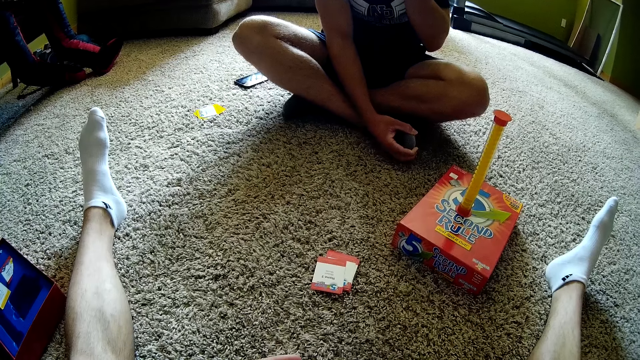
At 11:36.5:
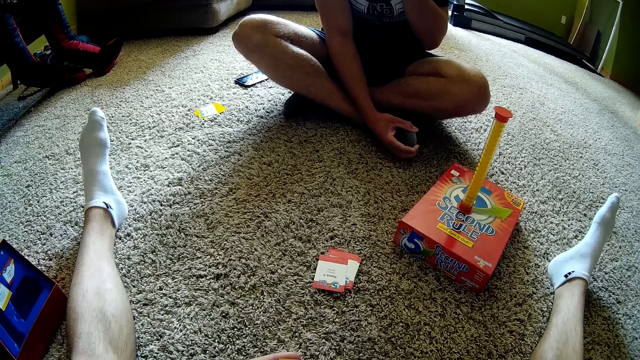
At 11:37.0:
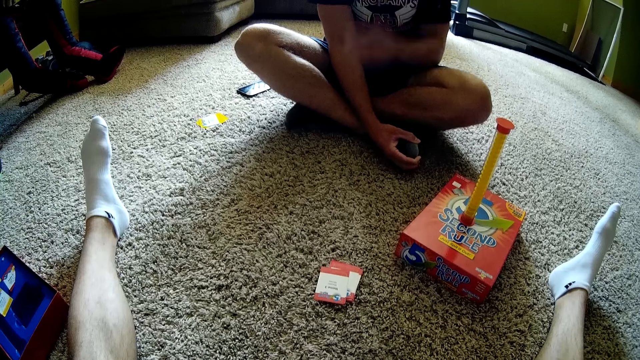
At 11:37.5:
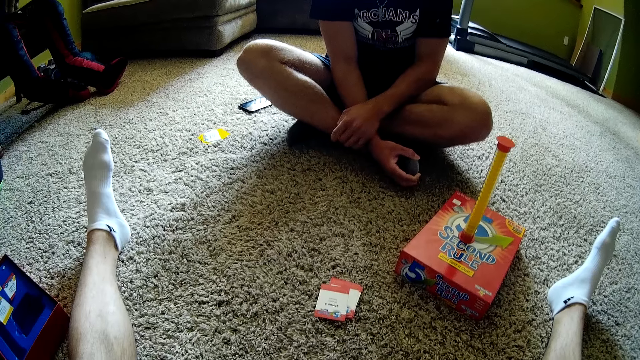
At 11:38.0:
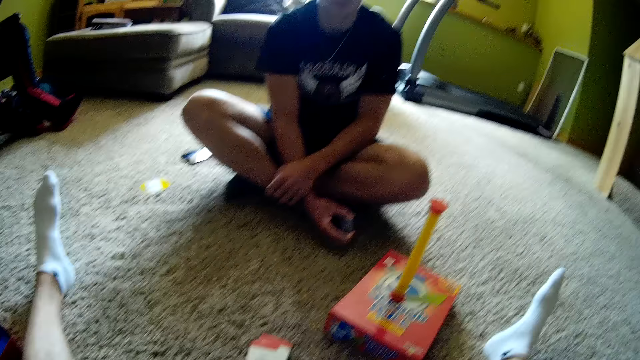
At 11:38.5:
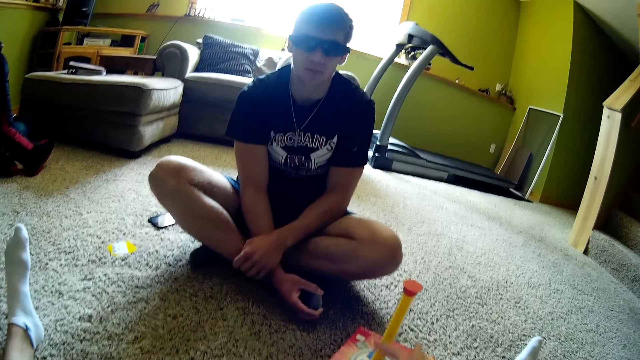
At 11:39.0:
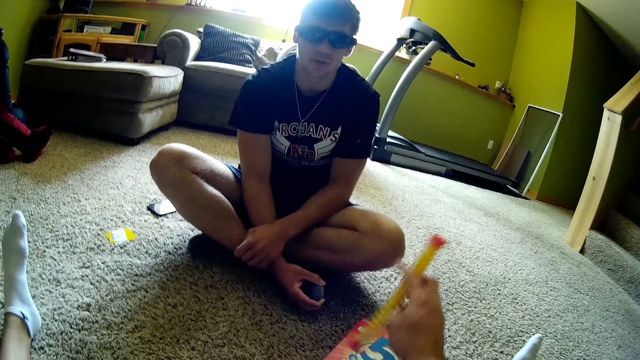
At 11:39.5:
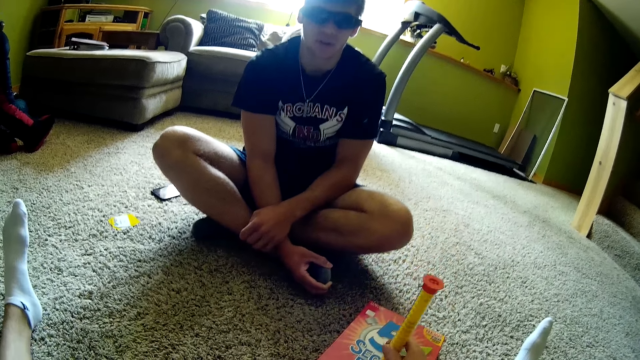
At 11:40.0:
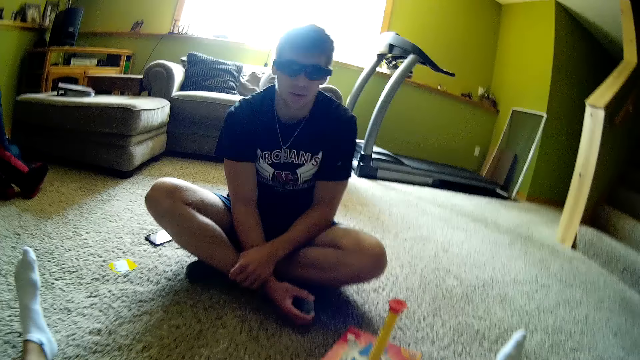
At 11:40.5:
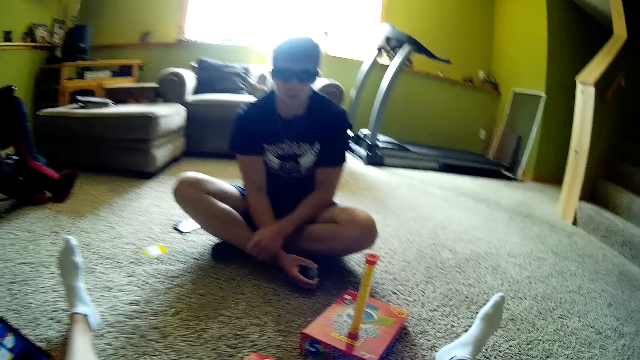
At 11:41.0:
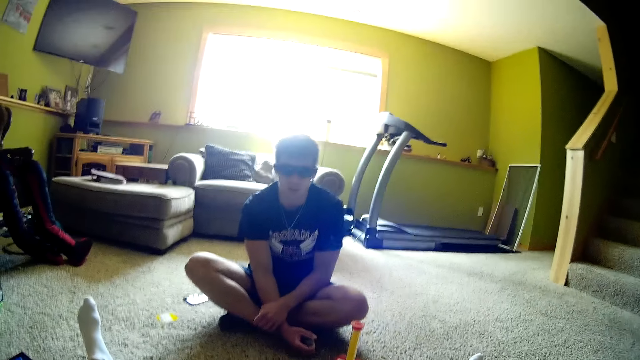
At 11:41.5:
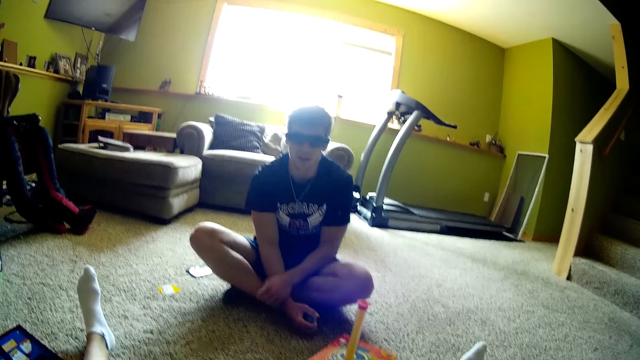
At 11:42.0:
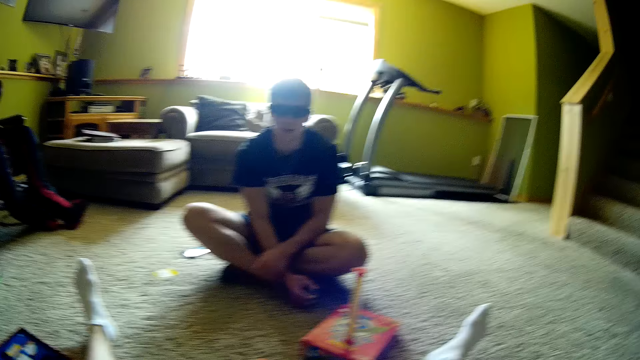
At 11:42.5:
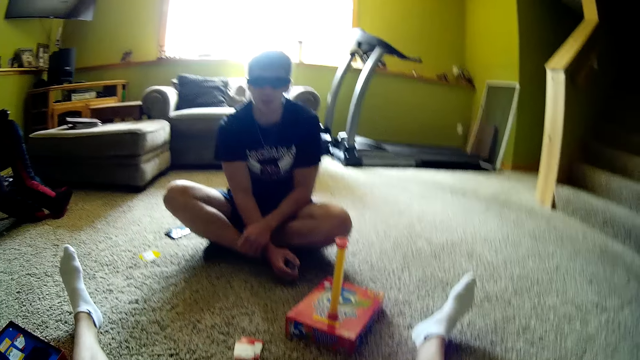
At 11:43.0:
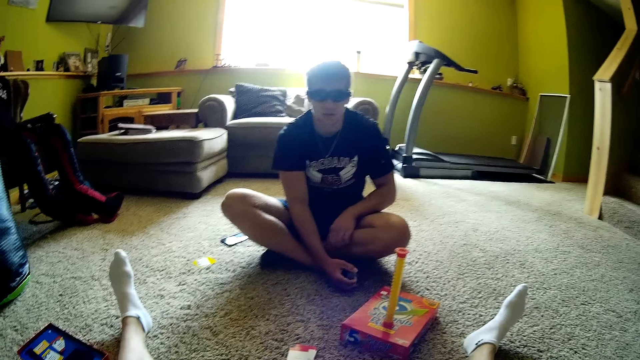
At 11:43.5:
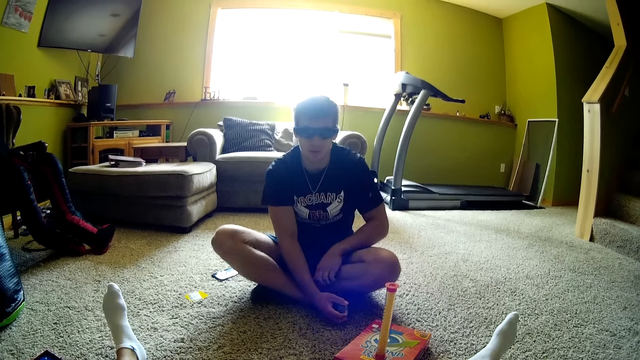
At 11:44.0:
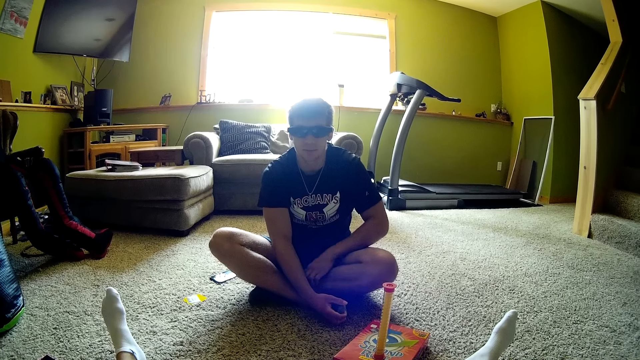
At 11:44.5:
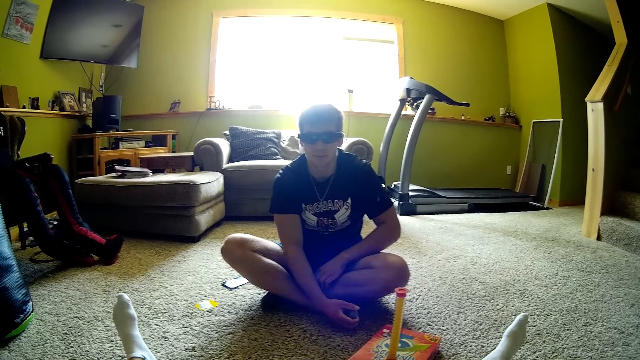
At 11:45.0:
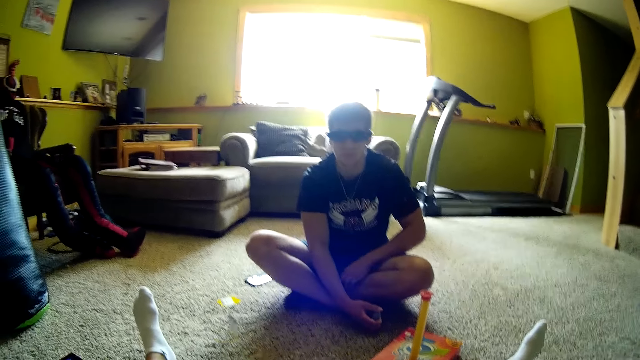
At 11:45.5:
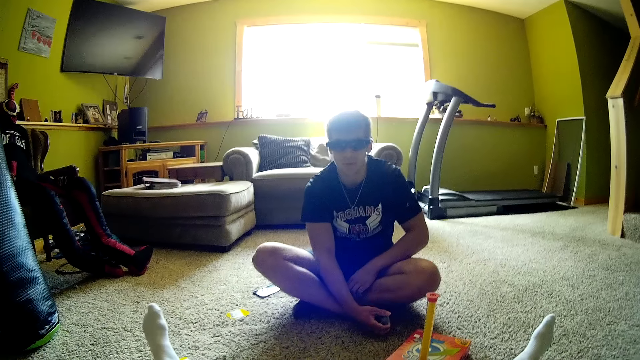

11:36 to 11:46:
The camera wearer looks around the house. They read the card. They pick up something. They turn the spiral timer. They place something on a carton box. They talk to a man. They look around the house. The man chats with the camera wearer.

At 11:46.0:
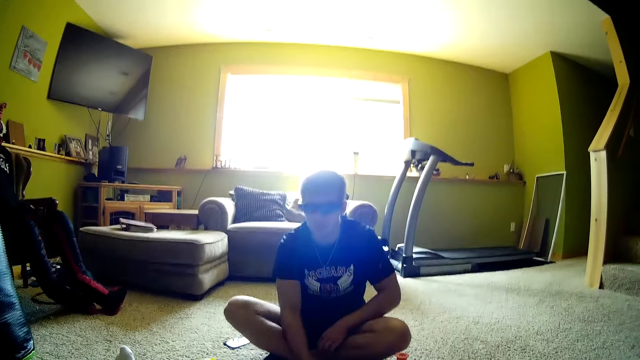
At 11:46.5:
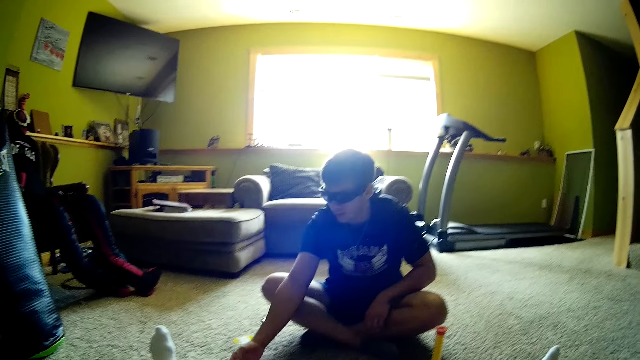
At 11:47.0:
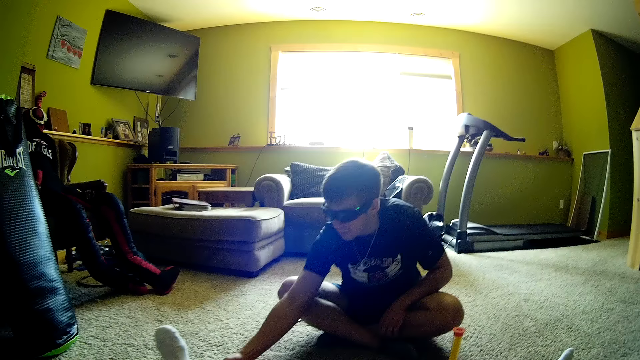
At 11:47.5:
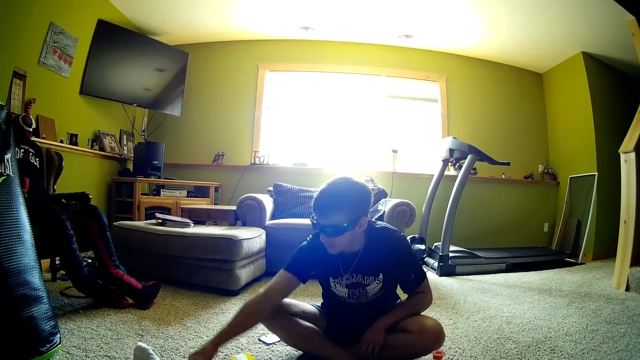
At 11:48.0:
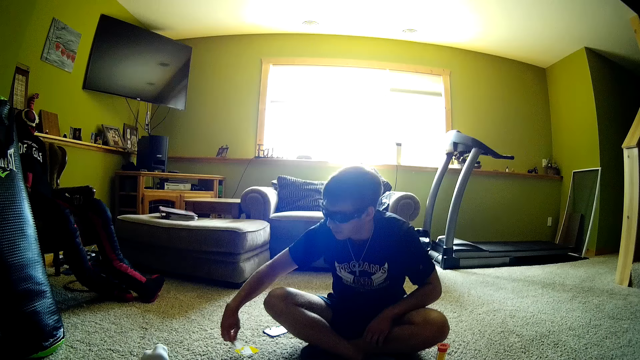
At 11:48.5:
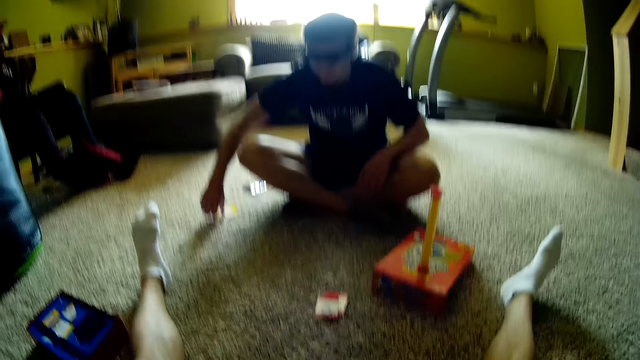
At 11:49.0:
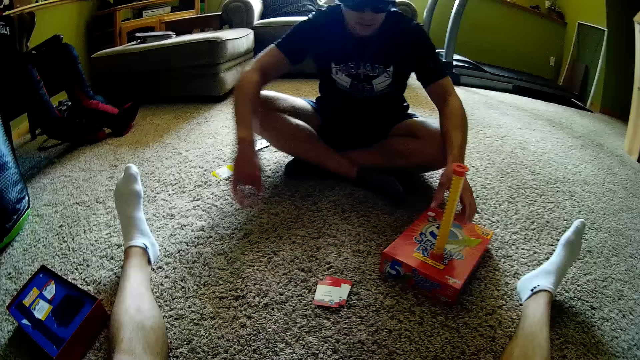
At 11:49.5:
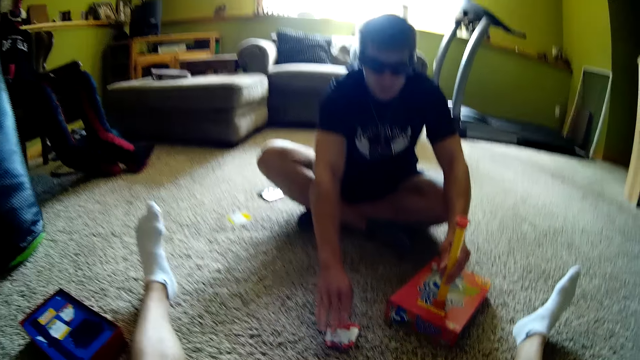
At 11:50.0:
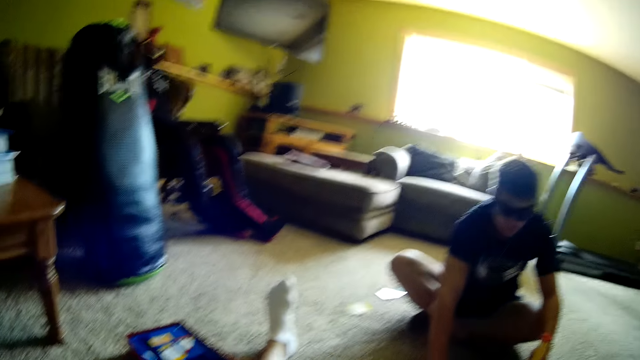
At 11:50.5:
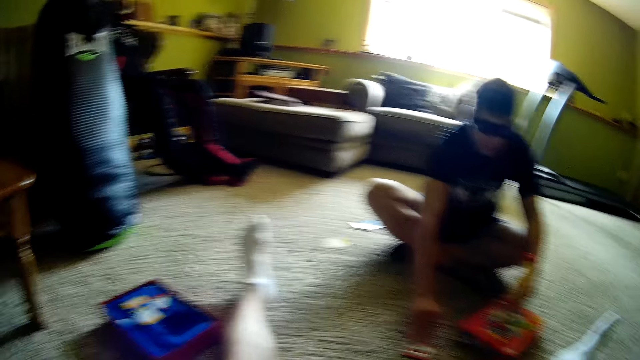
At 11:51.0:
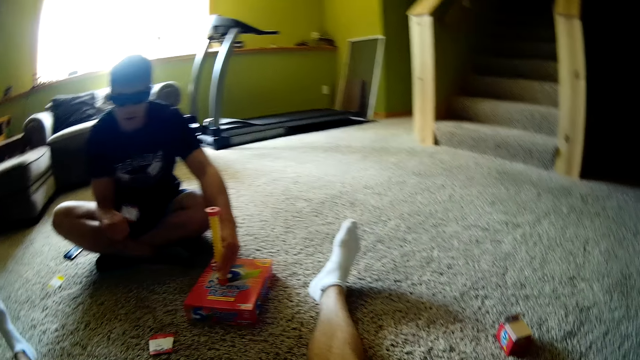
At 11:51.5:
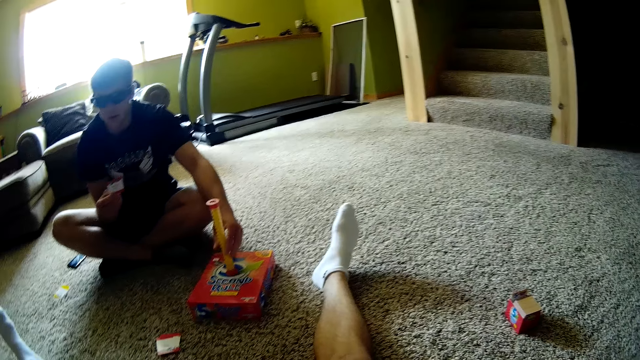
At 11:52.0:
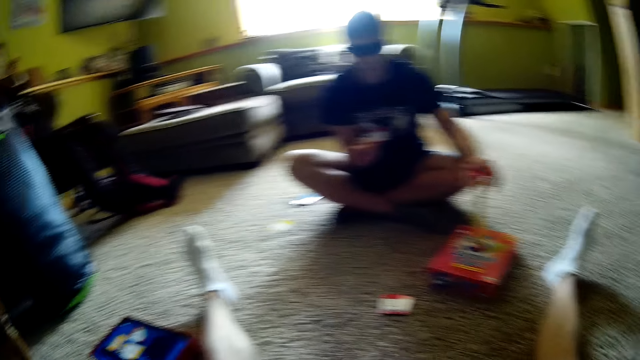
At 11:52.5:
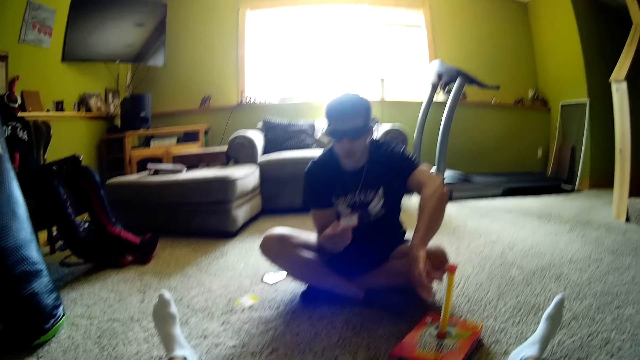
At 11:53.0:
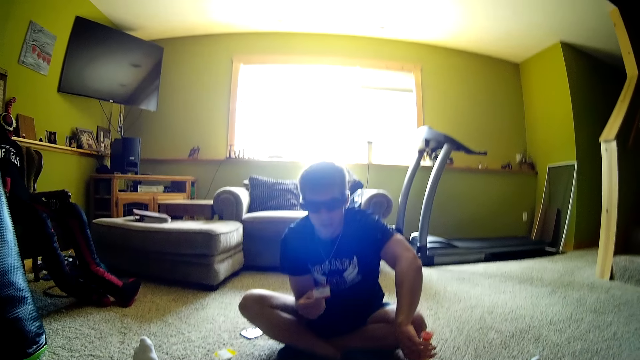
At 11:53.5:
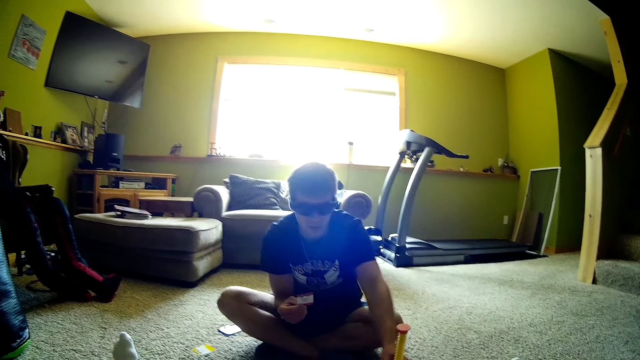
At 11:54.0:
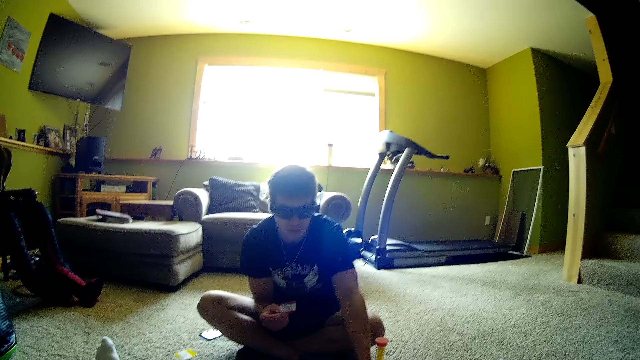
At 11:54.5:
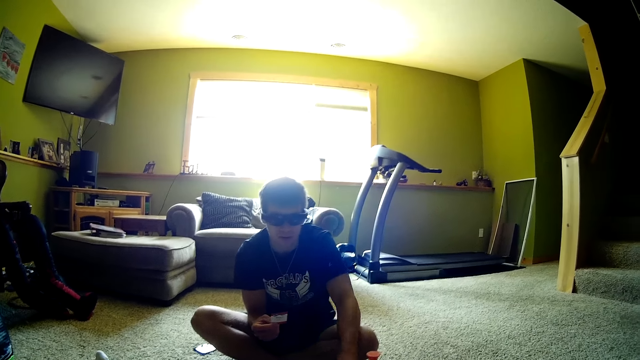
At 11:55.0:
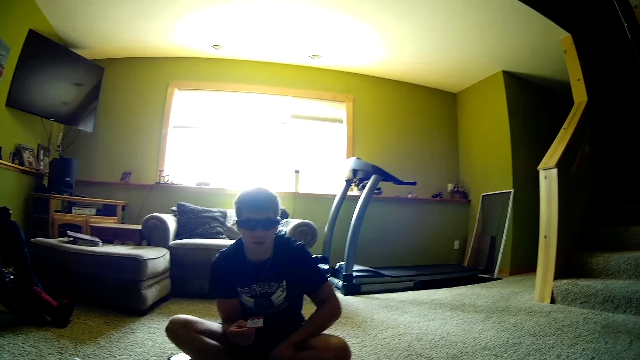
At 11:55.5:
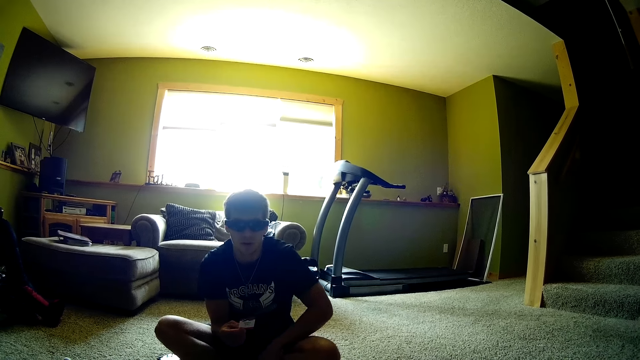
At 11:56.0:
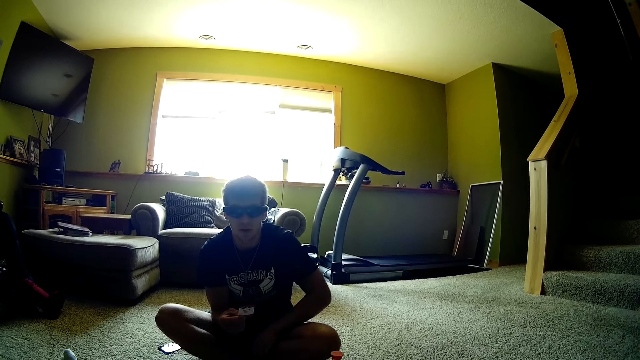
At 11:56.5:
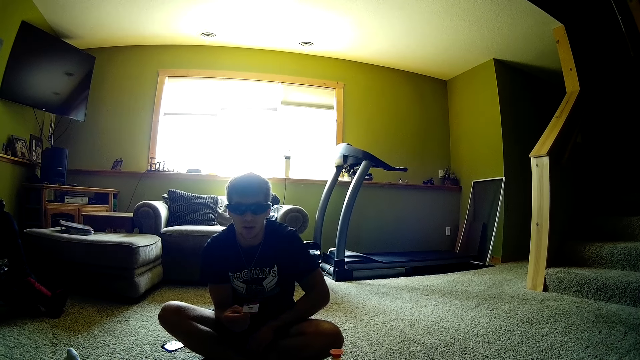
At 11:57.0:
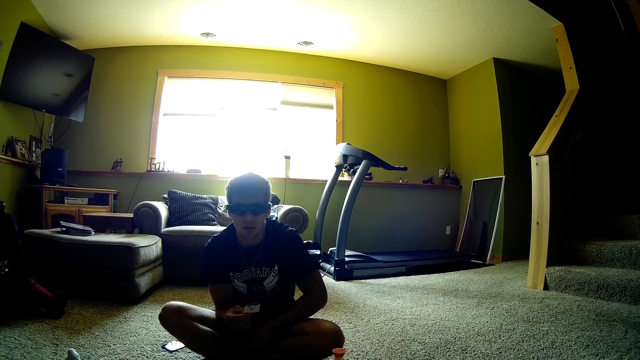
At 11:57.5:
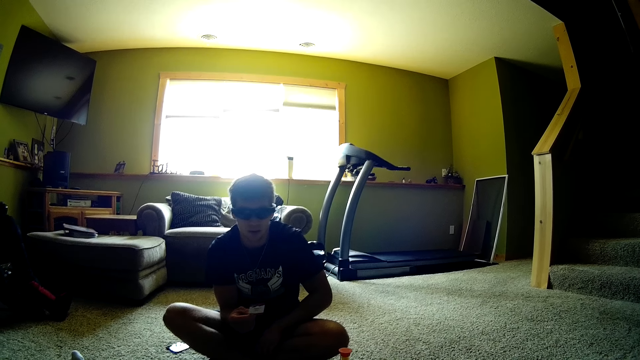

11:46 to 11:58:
A man picks up the card, places down the card. The man picks up the card. The man reads the card. The man turns the spiral timer. The camera wearer chats with the man.
